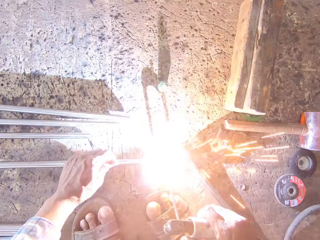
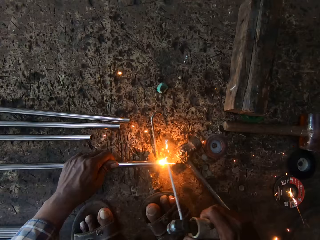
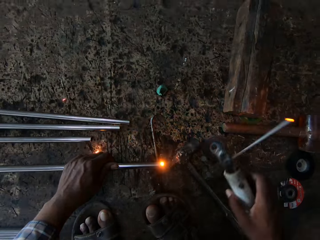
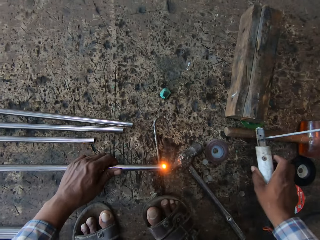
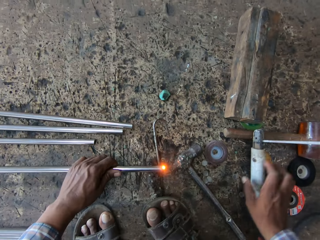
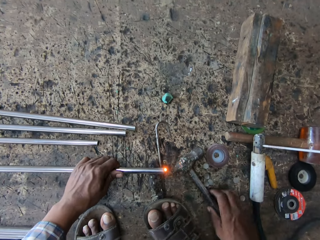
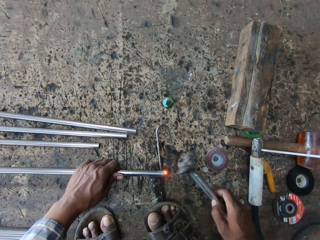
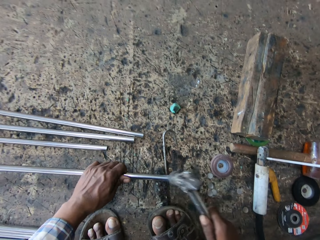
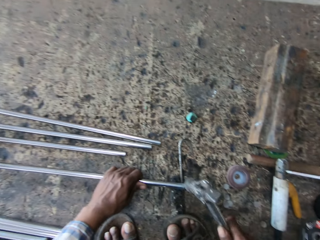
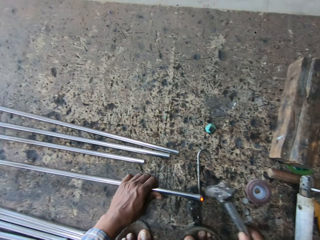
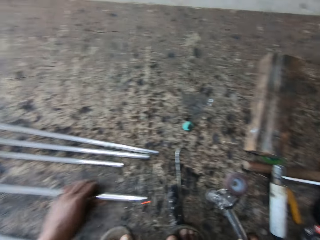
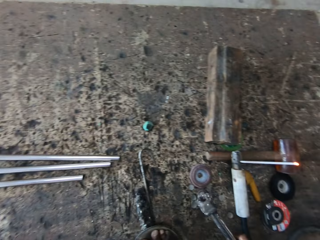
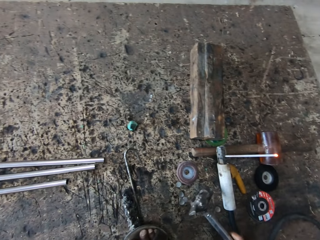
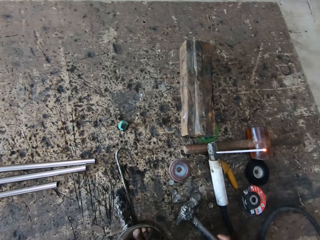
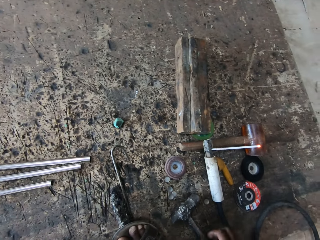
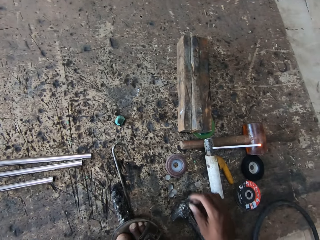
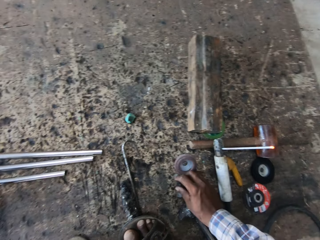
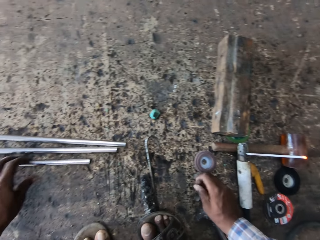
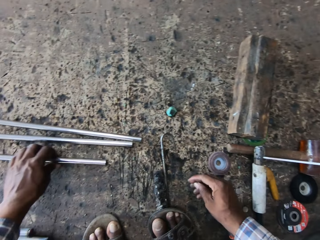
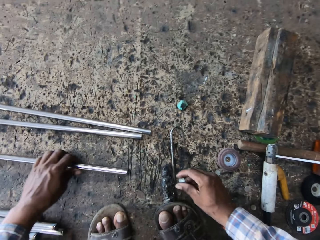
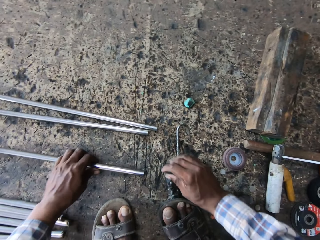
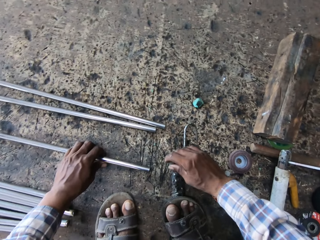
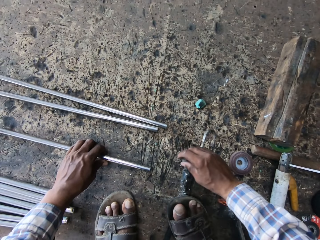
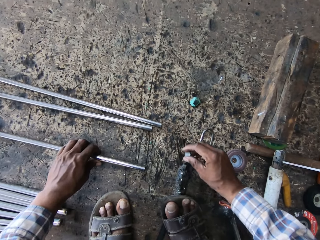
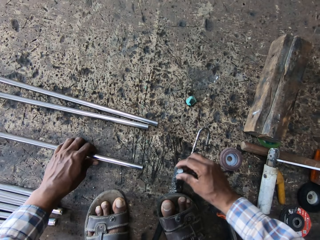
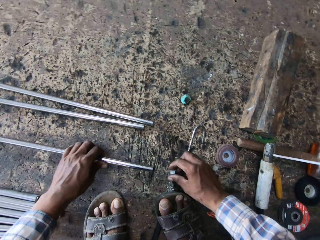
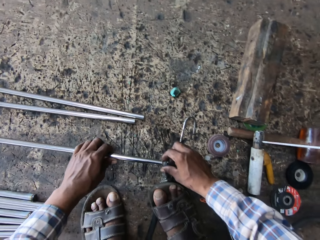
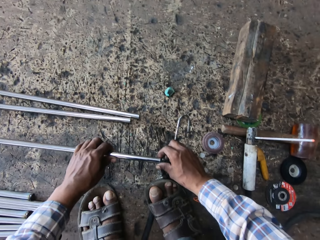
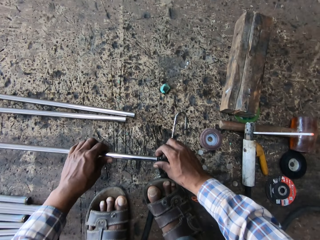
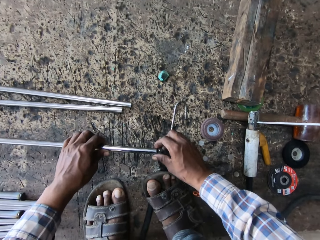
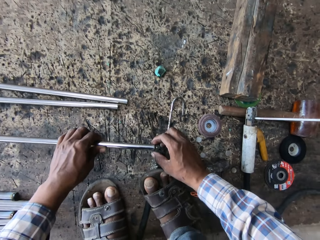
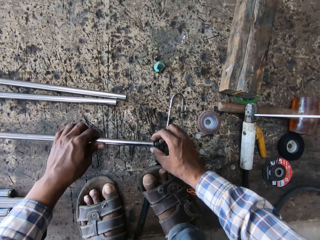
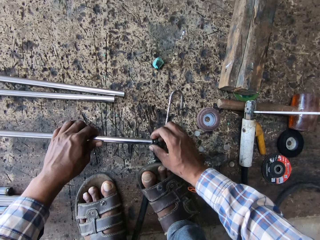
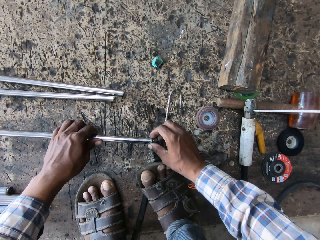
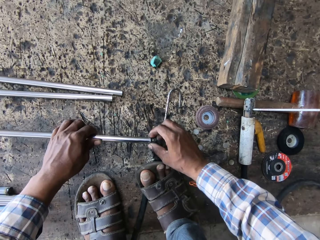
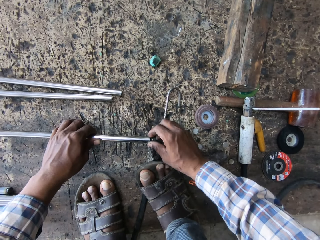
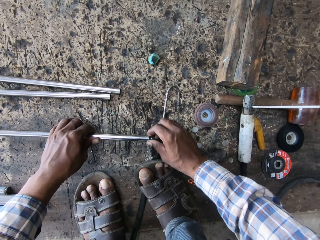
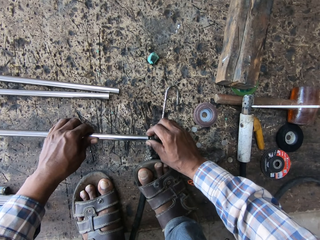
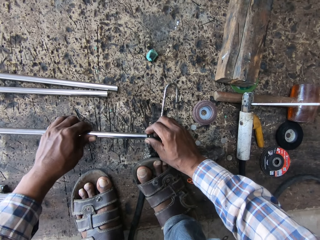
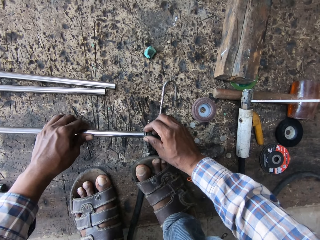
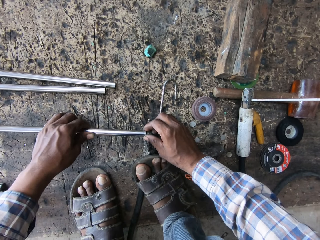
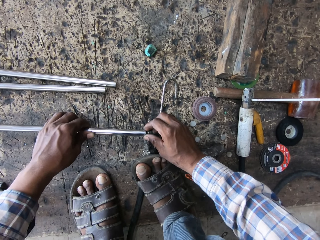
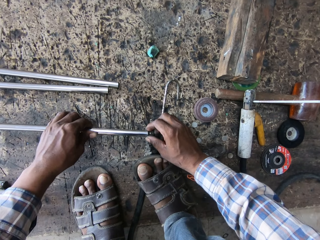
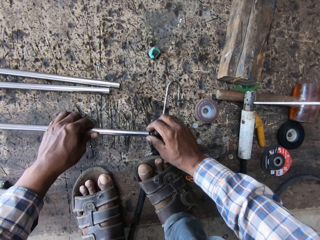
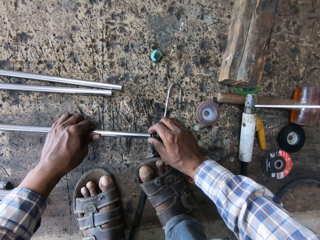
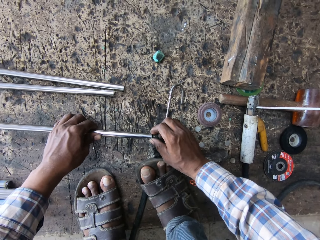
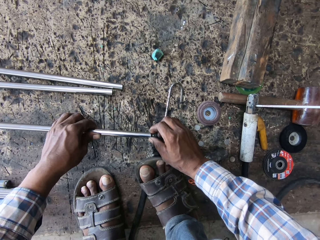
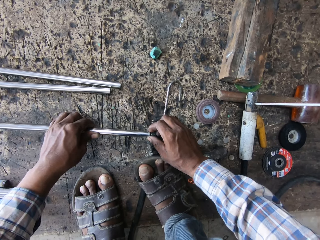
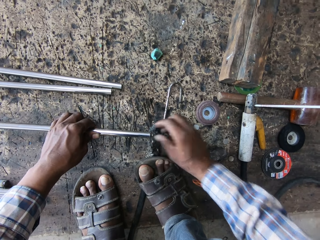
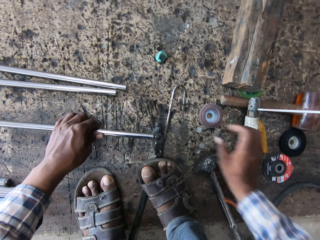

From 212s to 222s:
The camera wearer puts the welding torch down. They pick up a hammer. They hit the metal rod with the hammer. They drop the hammer. They drop the metal rod. They pick up a metal cap. They pick up the metal rod. They hold the cover steel in the right hand. They fix the metal cap to the metal. They hold the metal.

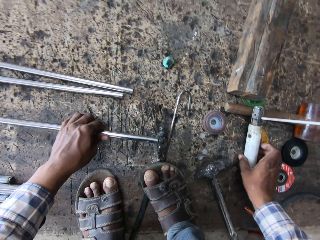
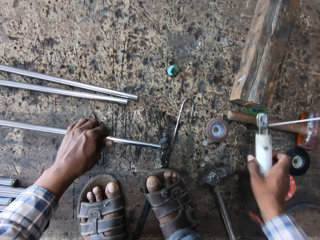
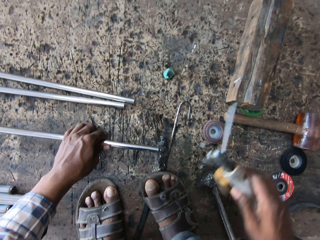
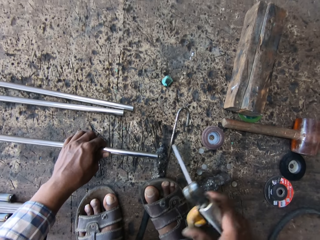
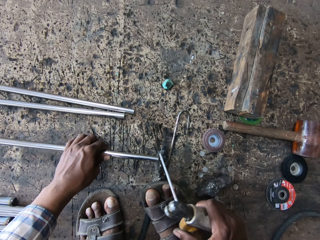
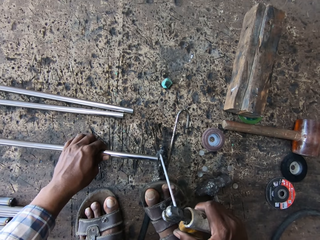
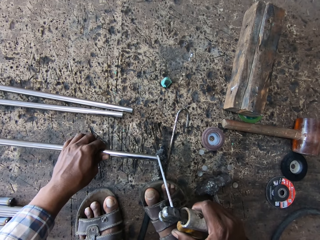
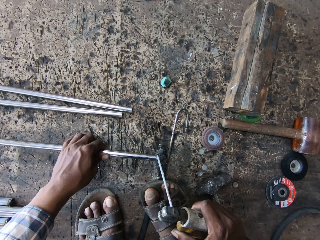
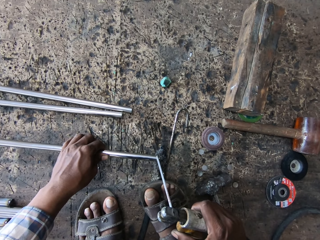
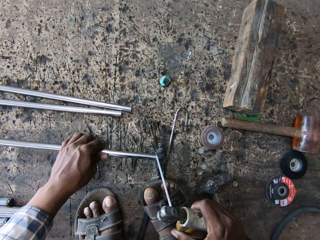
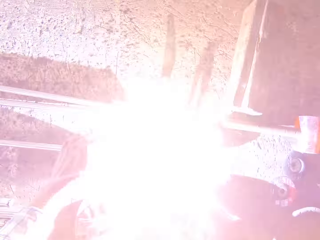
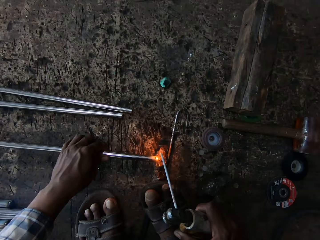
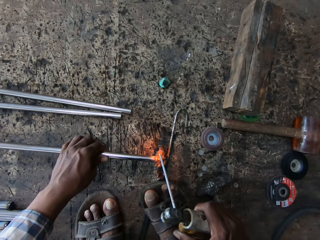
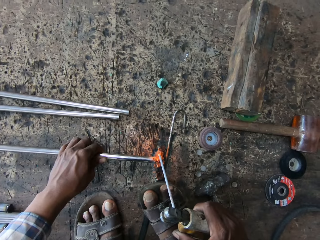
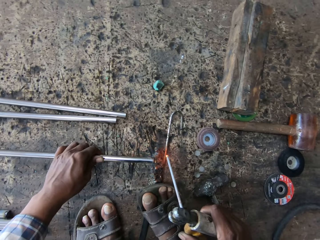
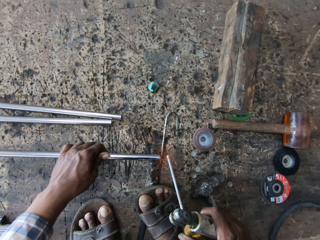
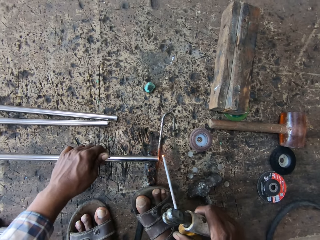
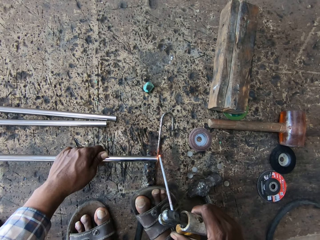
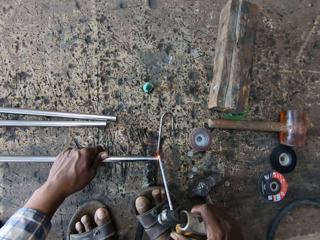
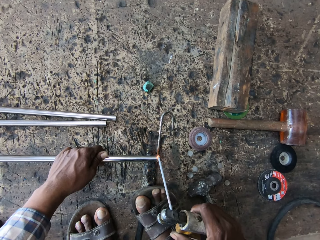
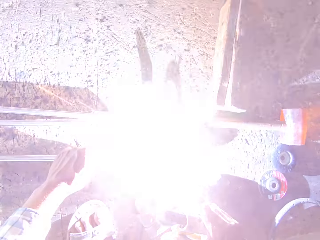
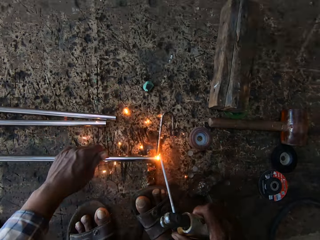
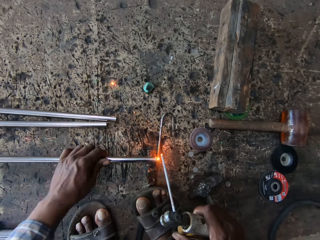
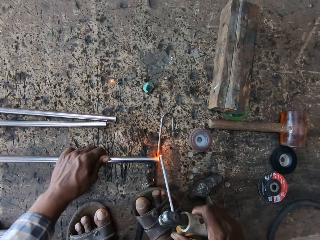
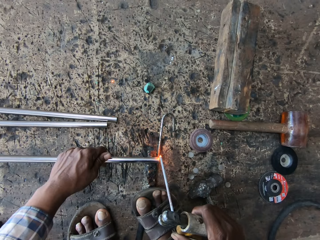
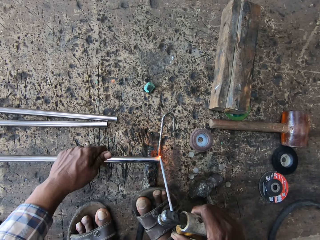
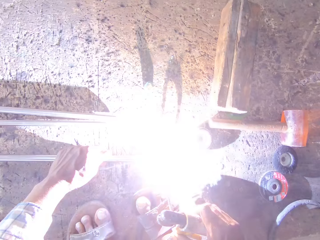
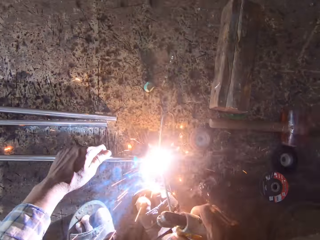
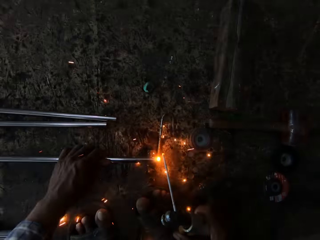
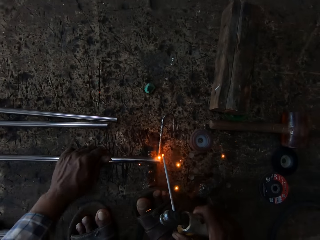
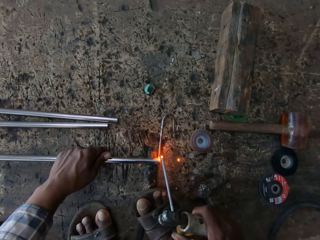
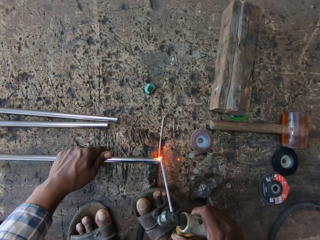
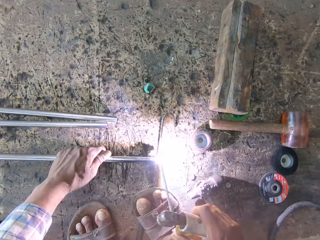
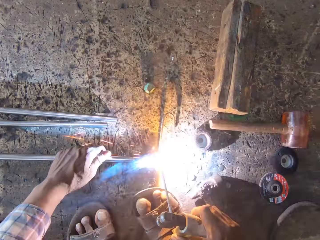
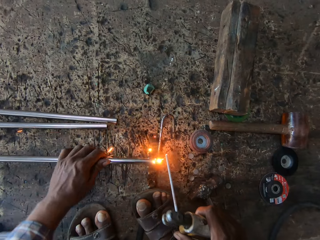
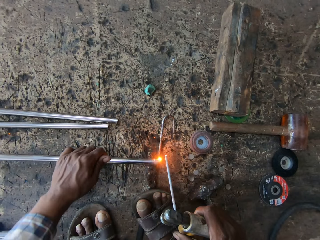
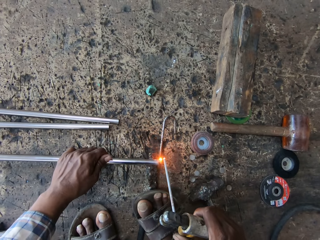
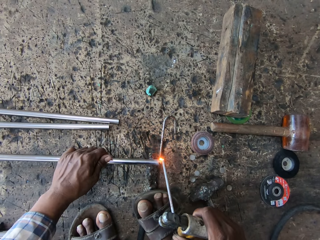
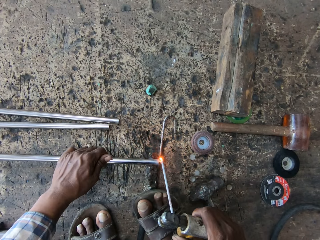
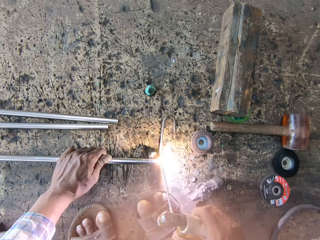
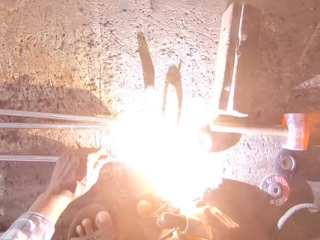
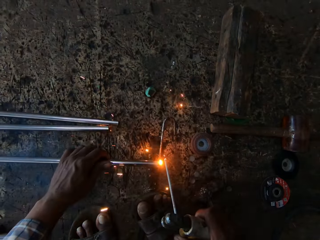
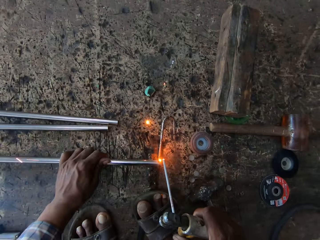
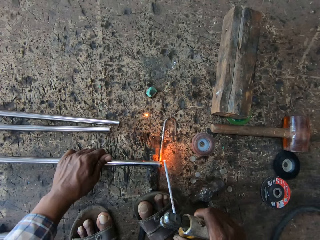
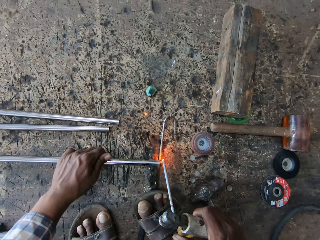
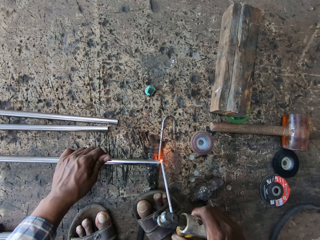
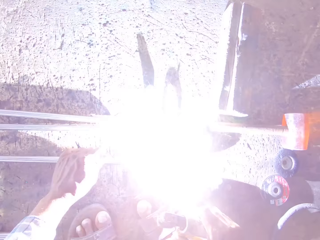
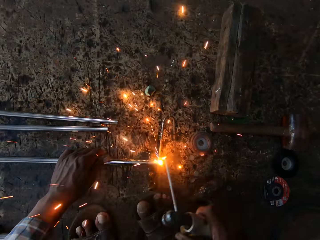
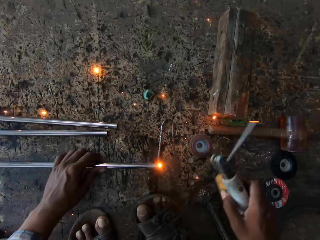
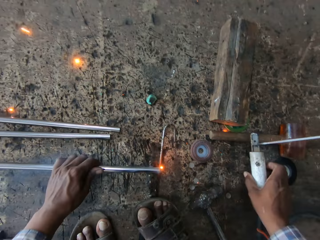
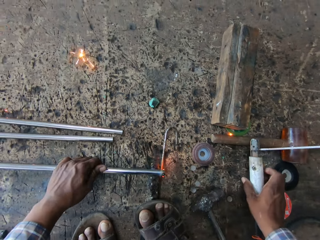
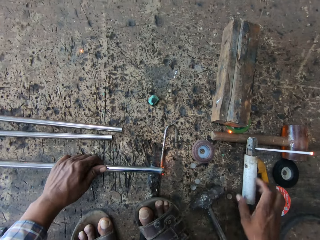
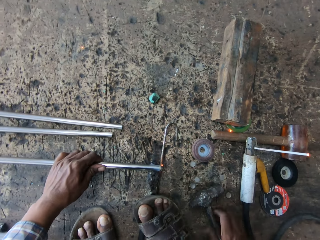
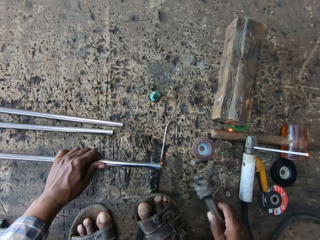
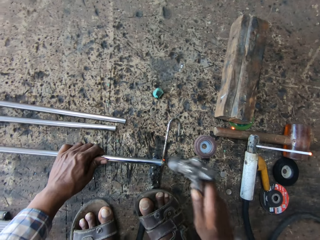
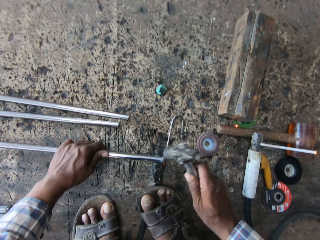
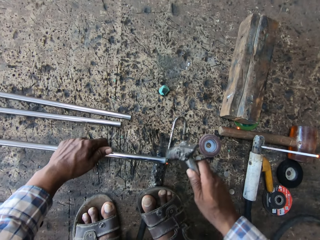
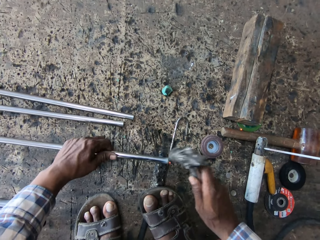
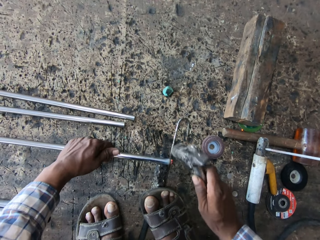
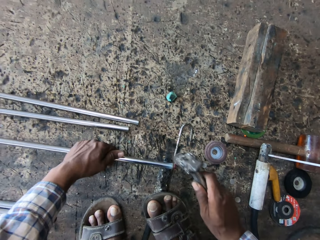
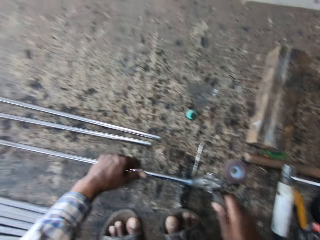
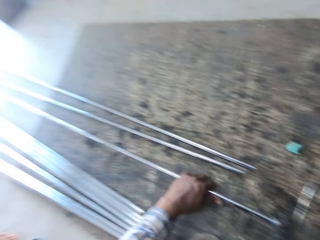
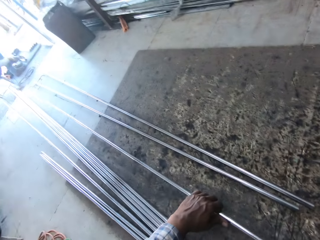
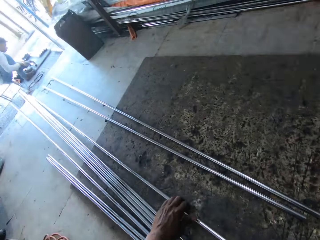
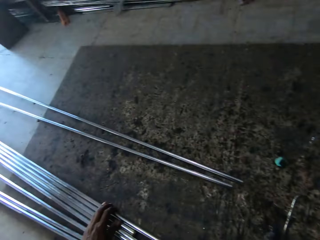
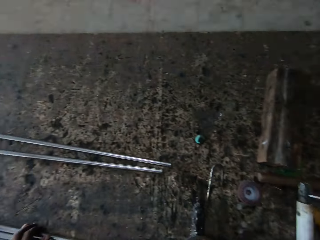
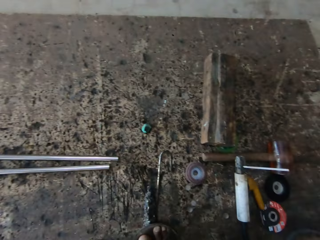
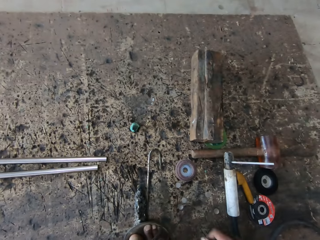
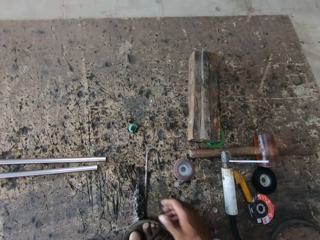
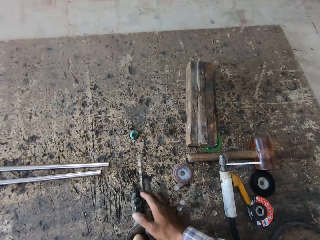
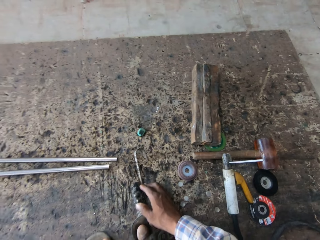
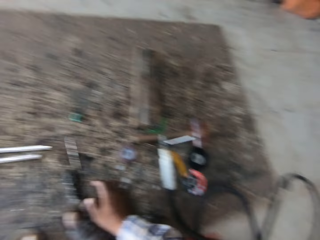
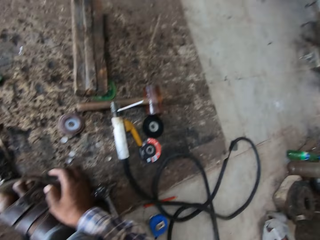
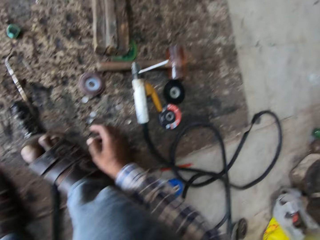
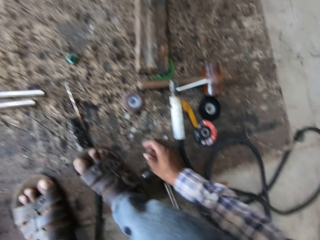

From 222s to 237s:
The camera wearer picks up a welding torch or electrode holder. They hold the electrode holder. They weld on the metal with the electrode. They rotate the metal. They put the welding torch down. They pick up a hammer. They hit the metal rod with the hammer. They hold the hammer. They put down the metal rod. They push the metal.
